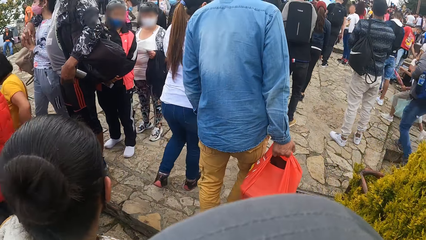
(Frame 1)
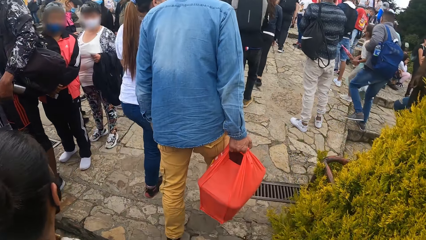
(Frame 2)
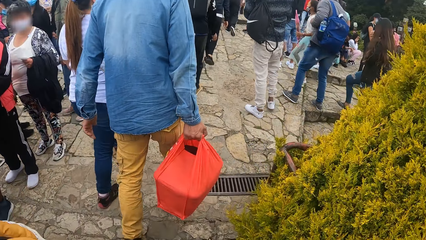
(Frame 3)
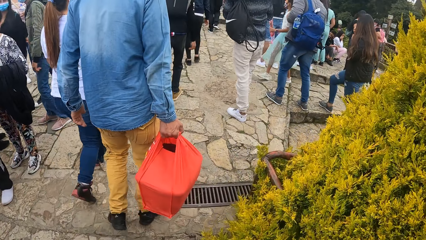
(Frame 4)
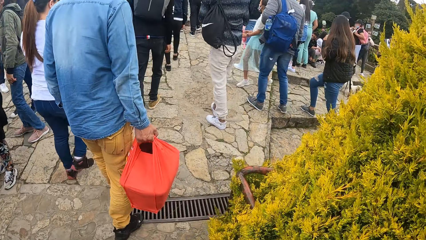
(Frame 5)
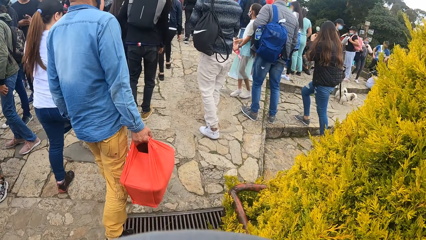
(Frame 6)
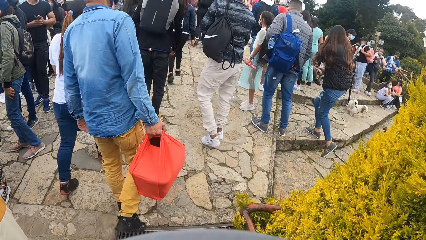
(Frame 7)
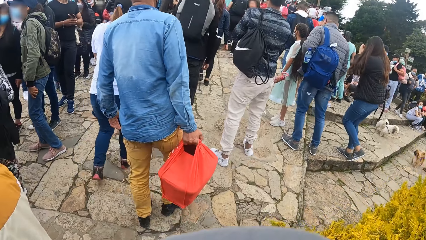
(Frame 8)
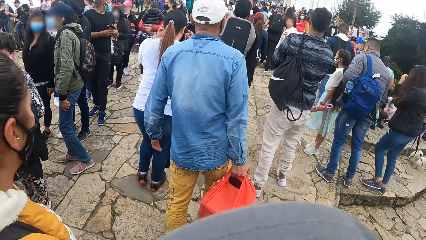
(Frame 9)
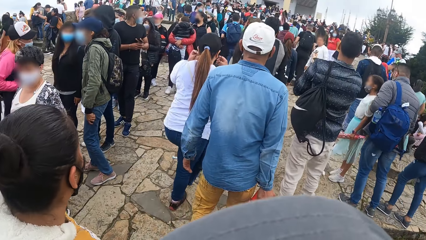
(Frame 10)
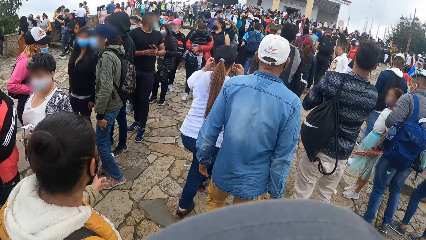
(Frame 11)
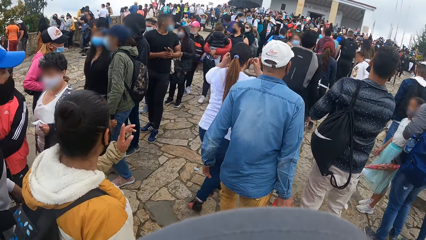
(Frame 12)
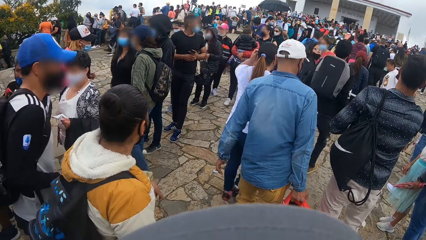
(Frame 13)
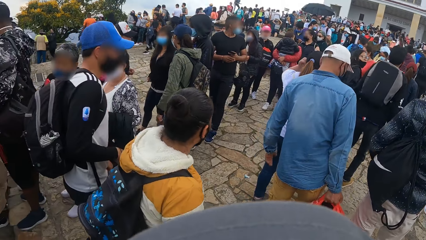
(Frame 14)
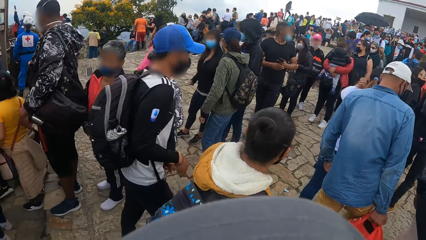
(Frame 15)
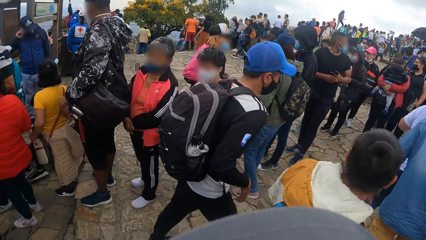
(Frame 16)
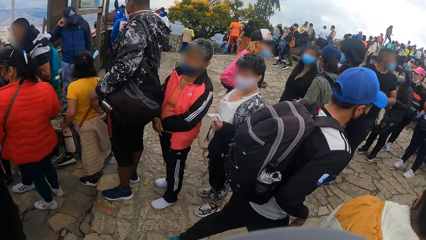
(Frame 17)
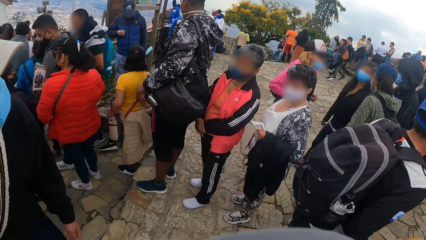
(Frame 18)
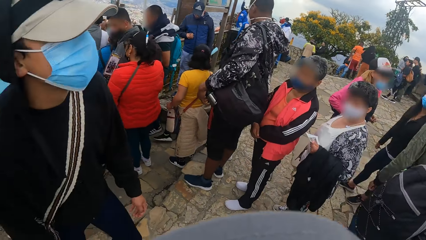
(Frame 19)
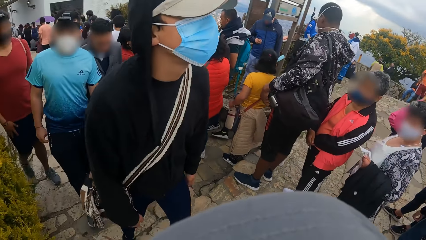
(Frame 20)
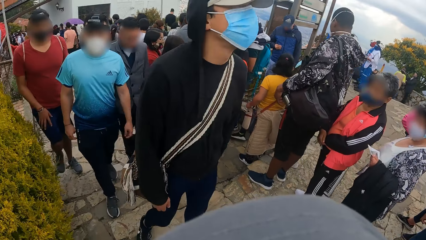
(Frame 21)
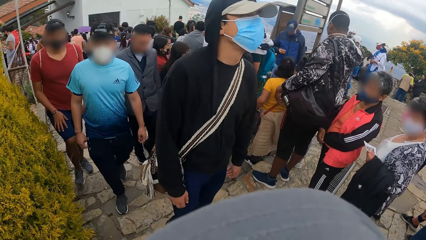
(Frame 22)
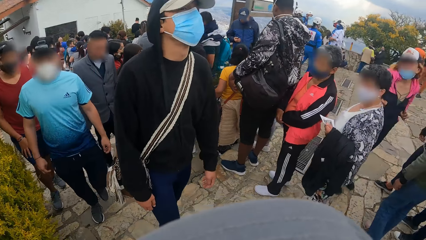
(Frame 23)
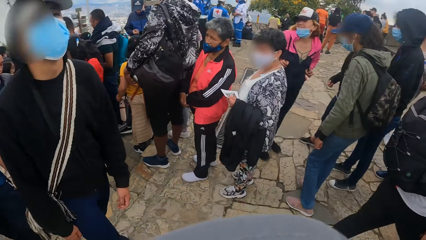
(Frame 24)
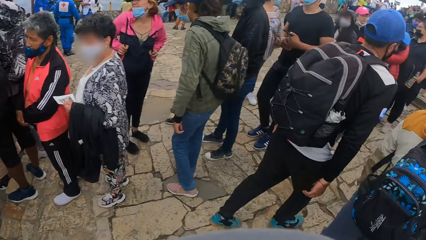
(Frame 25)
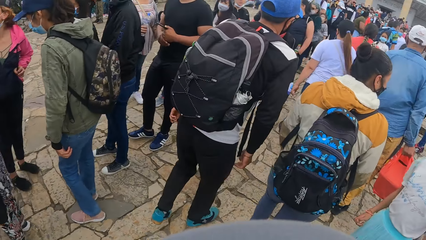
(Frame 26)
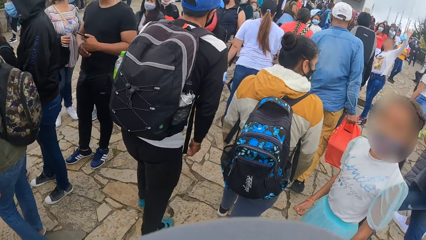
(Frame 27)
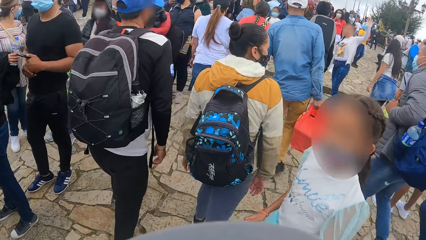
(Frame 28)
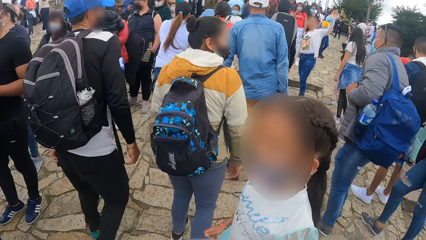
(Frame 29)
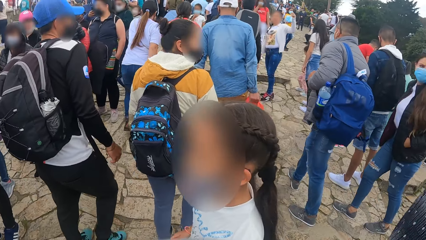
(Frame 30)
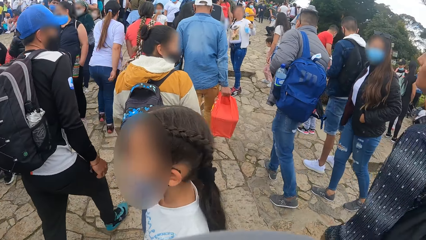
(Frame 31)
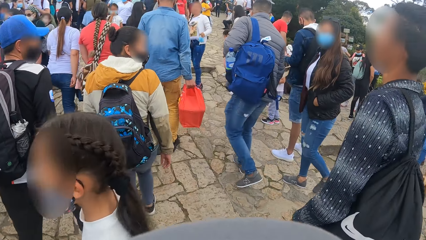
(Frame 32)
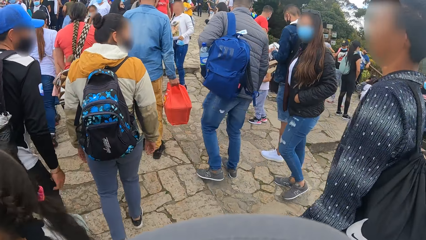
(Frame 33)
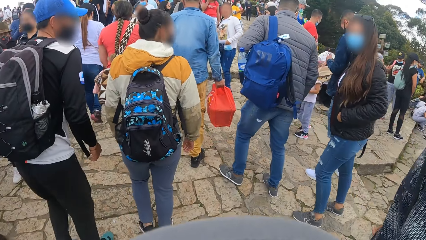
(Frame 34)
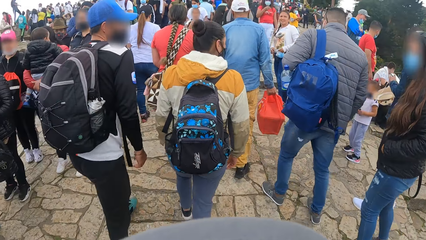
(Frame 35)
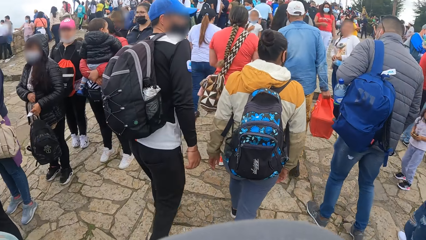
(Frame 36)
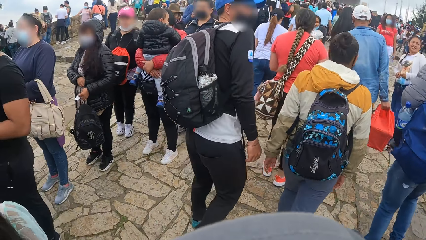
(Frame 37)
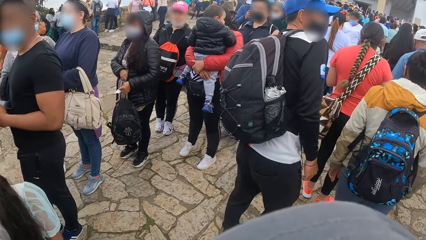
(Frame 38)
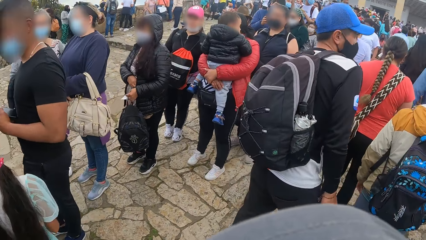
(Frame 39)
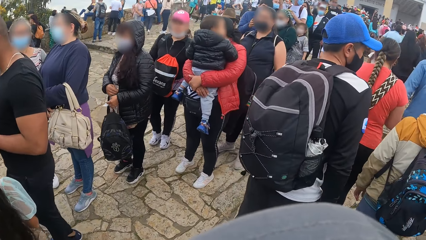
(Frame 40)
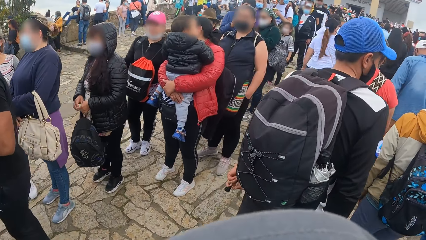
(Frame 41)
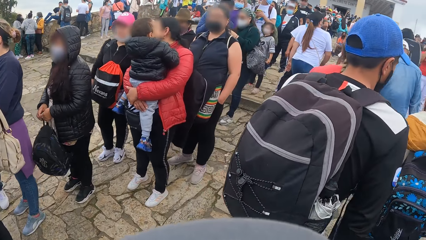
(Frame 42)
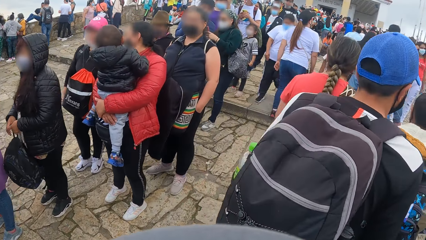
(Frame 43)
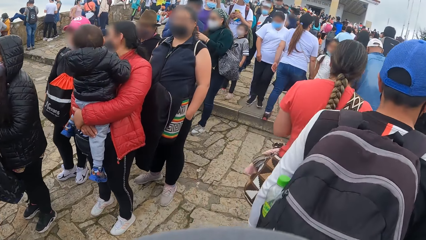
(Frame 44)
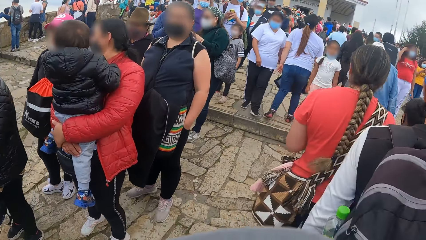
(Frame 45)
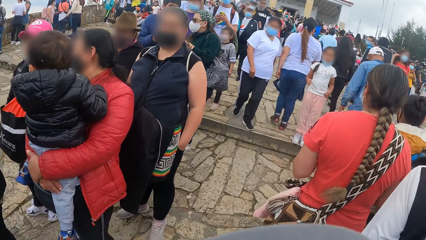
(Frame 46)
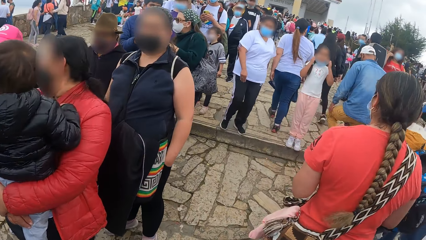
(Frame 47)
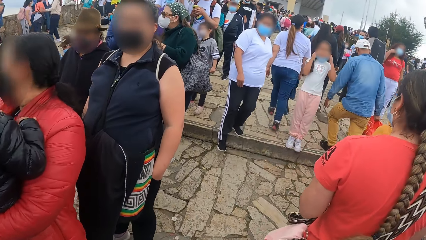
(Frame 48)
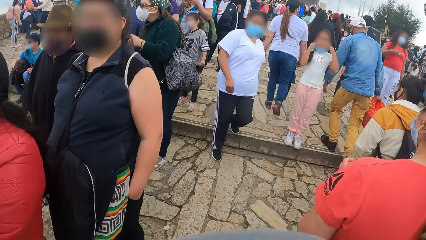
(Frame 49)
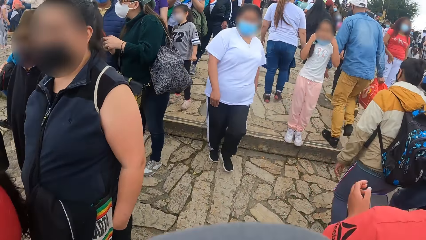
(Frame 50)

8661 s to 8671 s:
The camera wearer looks around. They walk at the park.

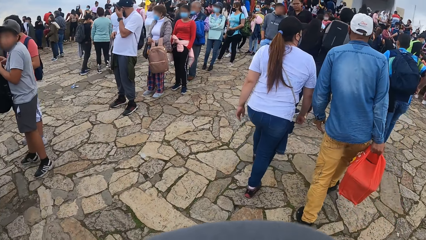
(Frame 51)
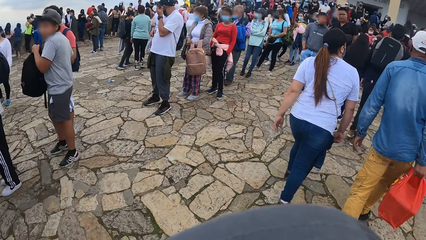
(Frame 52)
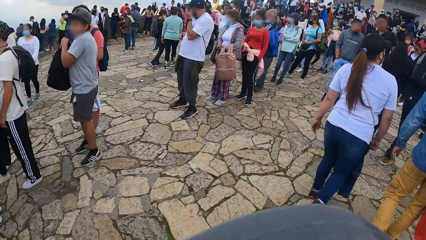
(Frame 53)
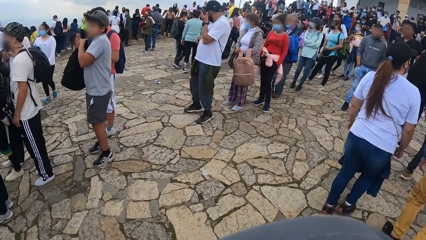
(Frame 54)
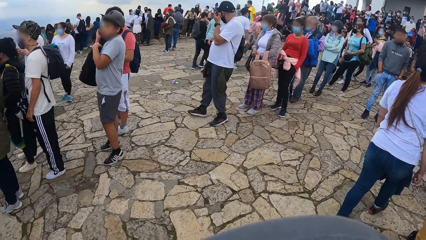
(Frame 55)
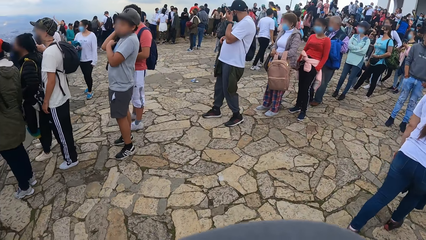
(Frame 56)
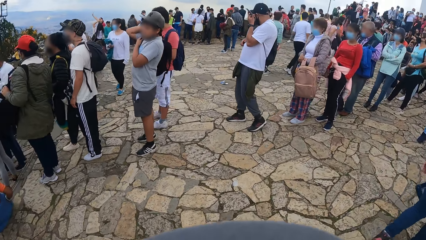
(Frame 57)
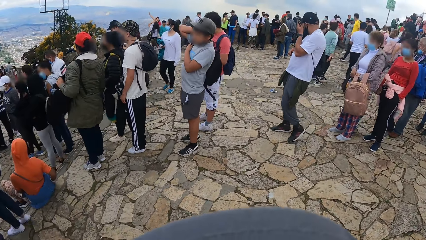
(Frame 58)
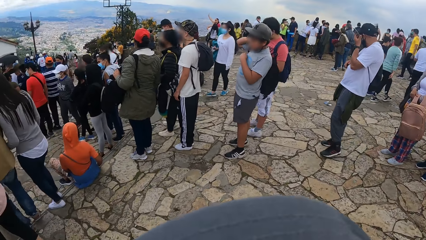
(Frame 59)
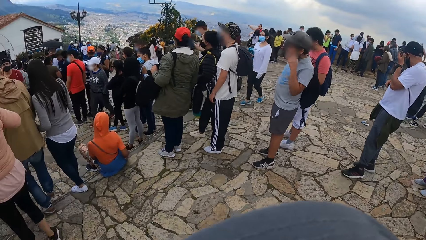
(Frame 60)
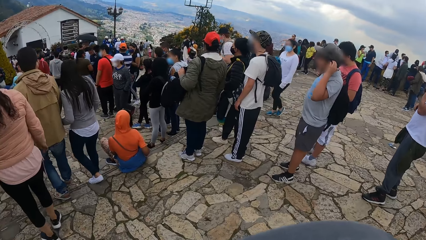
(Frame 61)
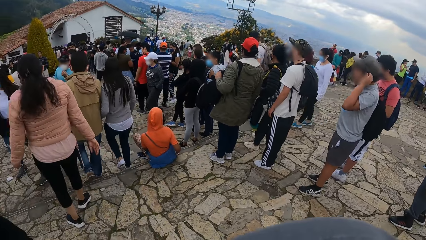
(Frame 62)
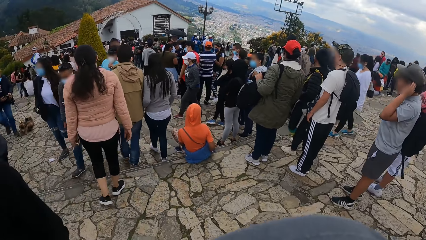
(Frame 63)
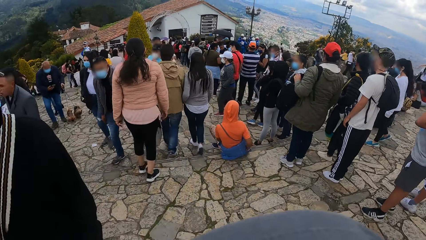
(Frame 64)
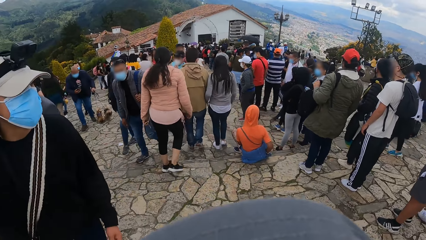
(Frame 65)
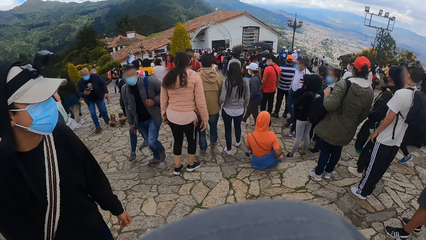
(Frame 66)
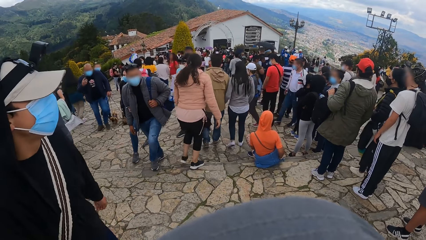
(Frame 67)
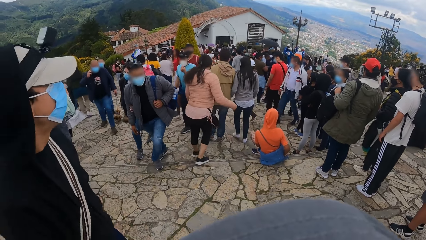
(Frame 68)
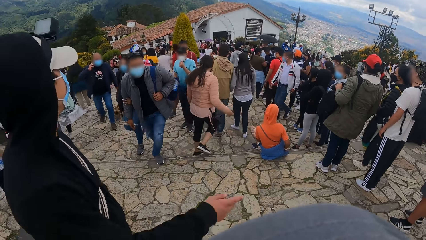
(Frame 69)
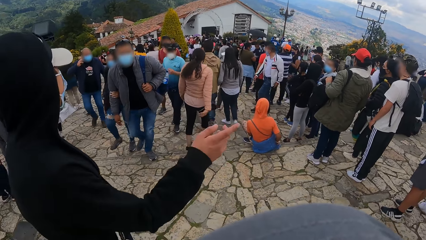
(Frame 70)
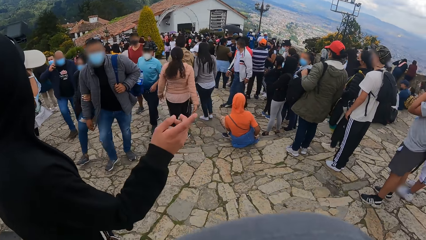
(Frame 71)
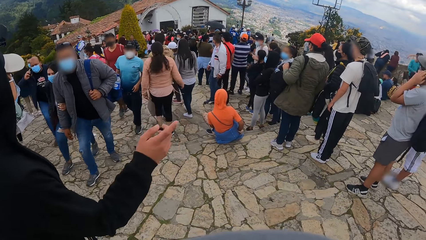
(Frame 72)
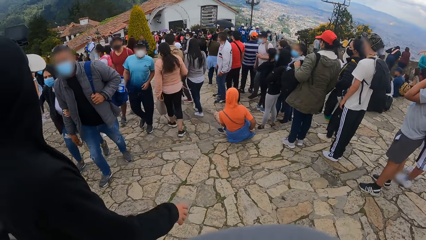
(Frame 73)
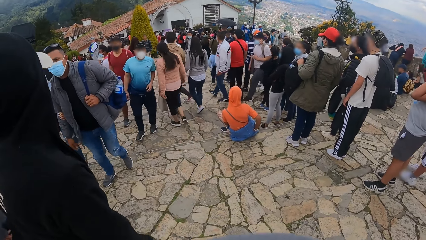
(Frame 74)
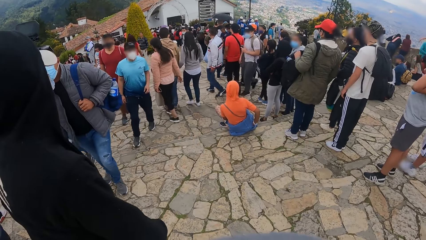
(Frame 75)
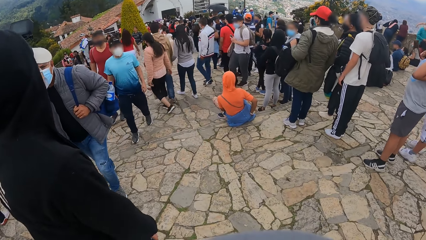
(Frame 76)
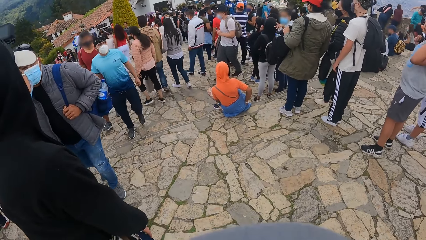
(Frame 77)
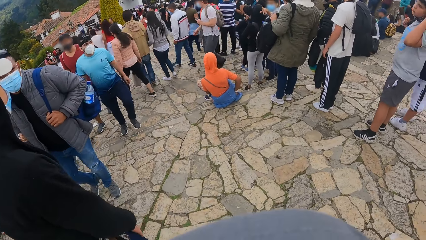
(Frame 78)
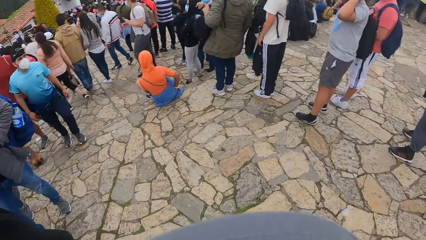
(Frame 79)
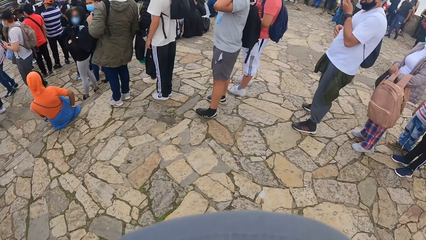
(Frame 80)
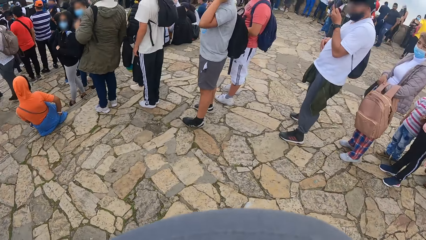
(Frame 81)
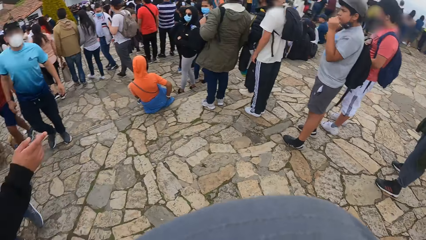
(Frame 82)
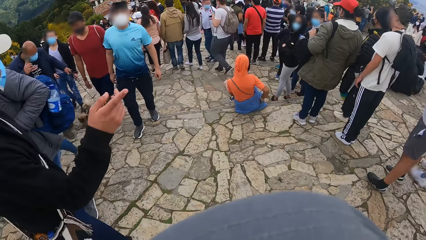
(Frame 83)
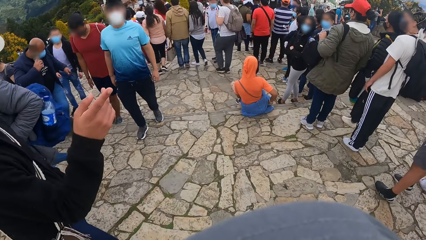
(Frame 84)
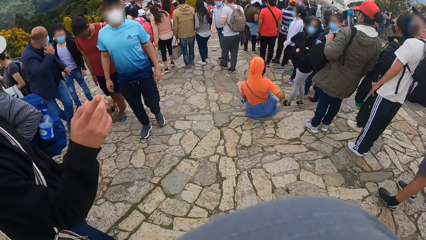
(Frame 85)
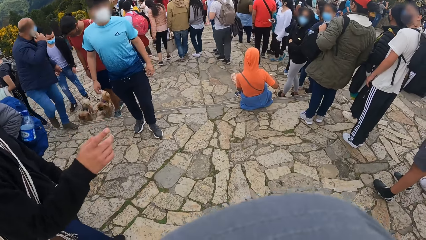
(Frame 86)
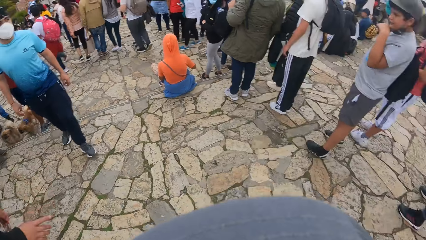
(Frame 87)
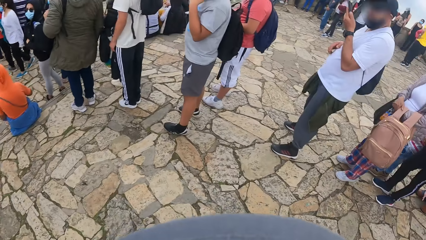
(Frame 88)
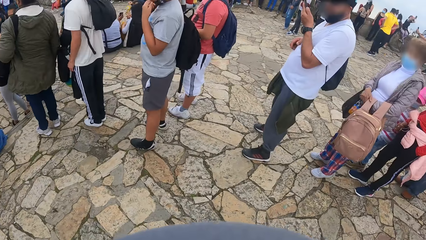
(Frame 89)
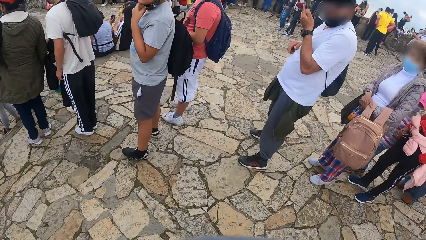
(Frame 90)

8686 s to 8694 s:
The camera wearer looks around. They interact with a man.
